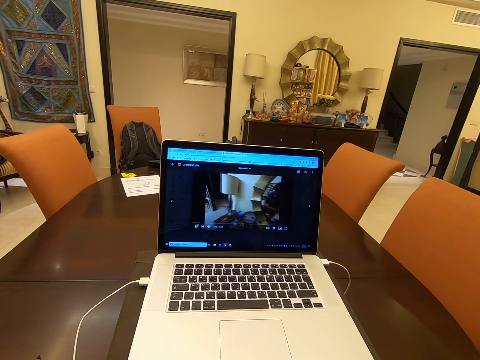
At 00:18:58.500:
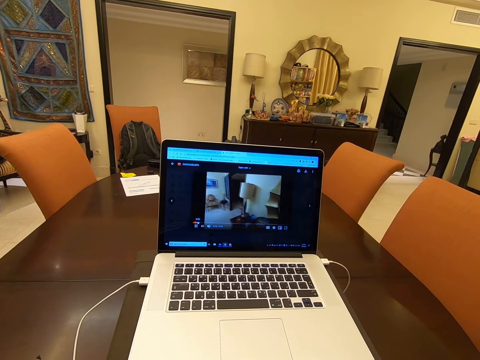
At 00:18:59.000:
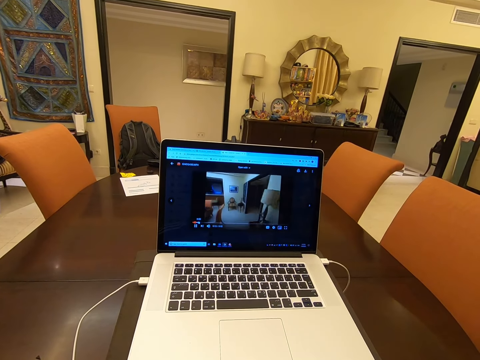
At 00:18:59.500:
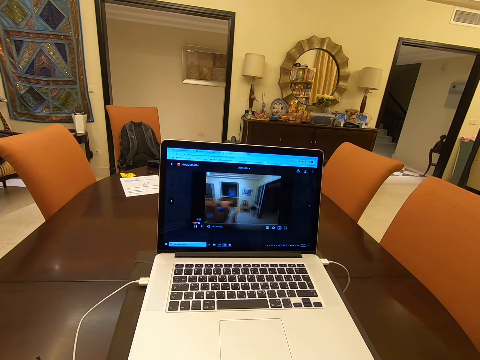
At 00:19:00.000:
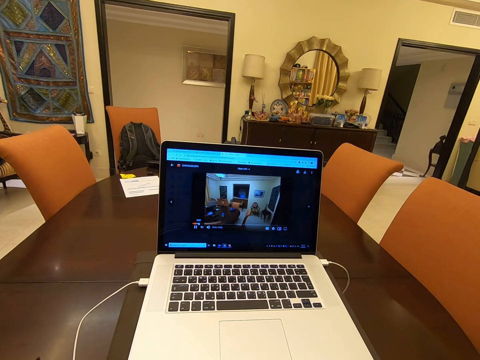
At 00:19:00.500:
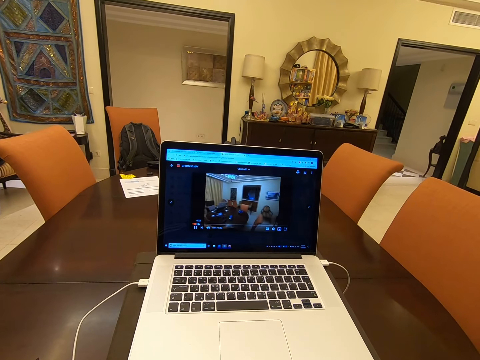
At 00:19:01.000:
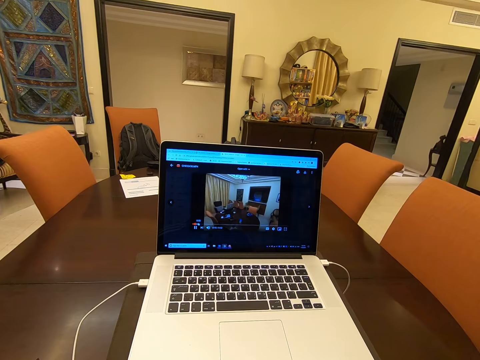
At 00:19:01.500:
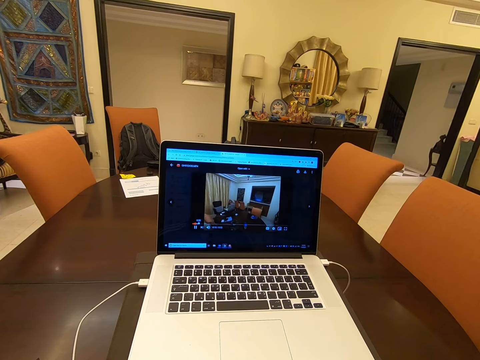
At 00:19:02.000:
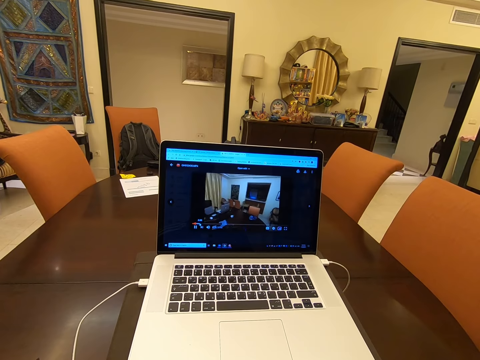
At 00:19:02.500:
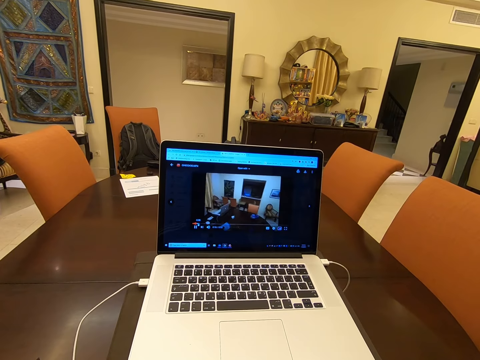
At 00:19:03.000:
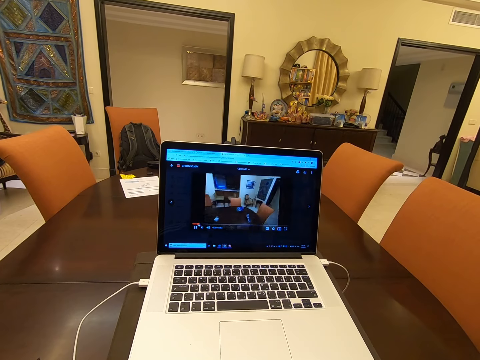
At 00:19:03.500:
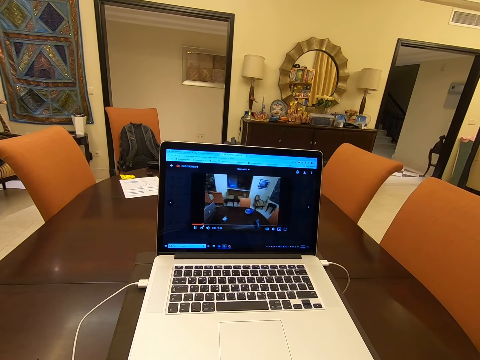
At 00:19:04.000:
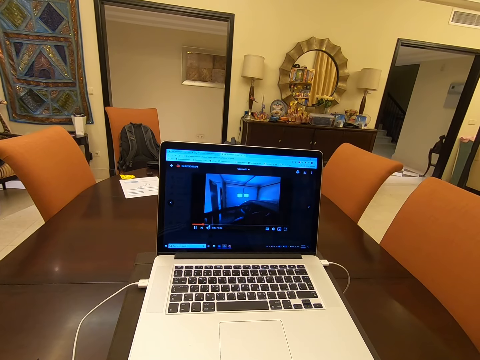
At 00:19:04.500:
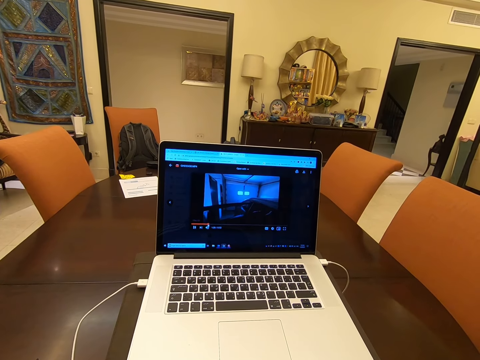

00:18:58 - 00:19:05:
The camera wearer watches a video on the laptop.

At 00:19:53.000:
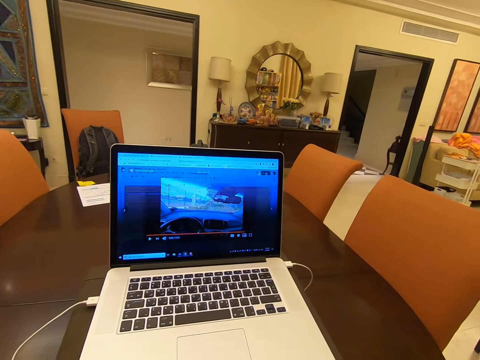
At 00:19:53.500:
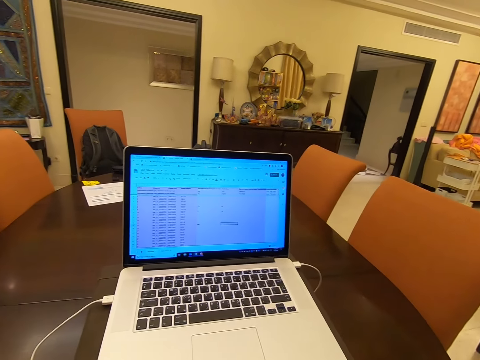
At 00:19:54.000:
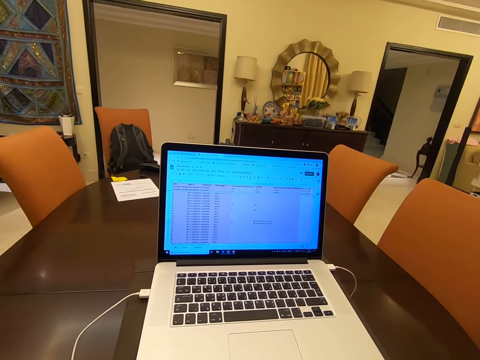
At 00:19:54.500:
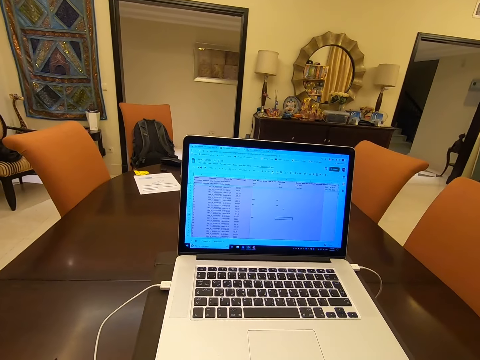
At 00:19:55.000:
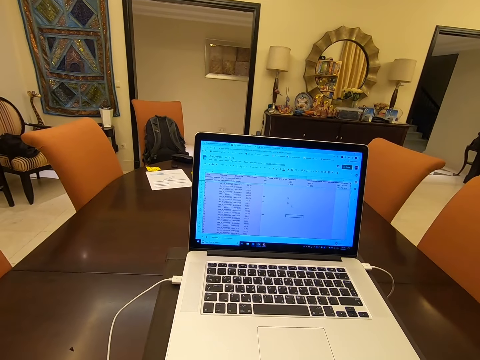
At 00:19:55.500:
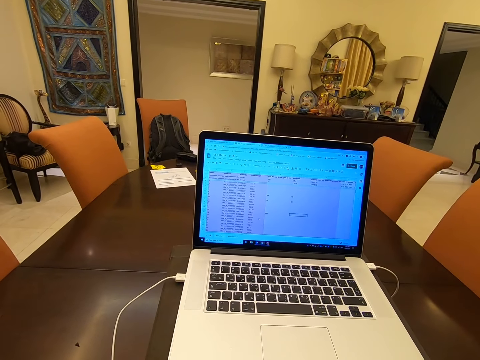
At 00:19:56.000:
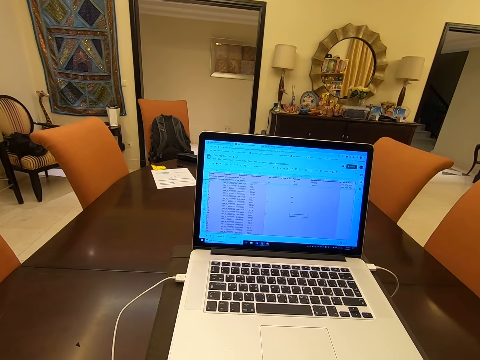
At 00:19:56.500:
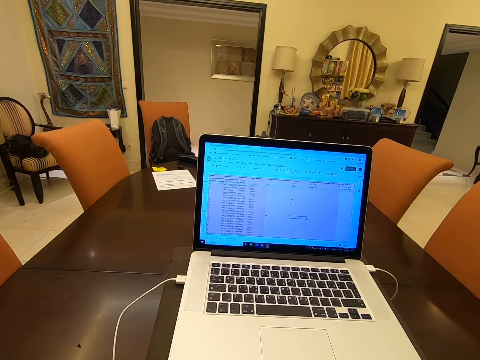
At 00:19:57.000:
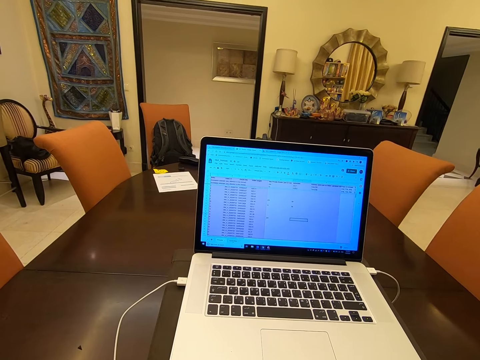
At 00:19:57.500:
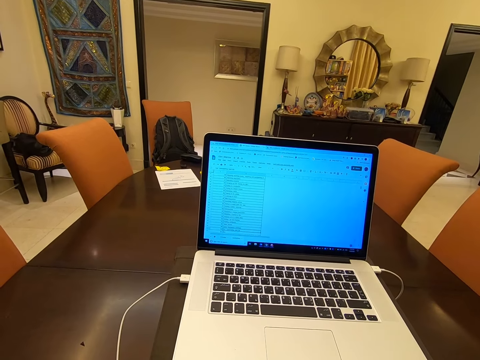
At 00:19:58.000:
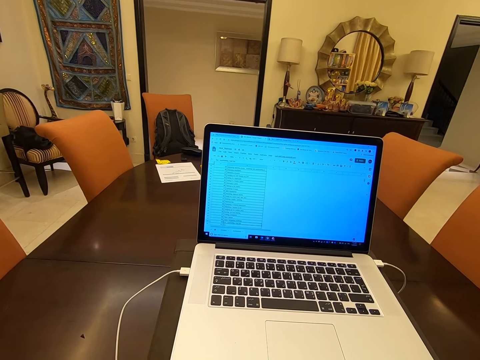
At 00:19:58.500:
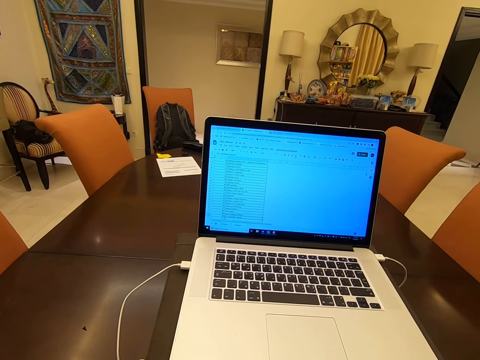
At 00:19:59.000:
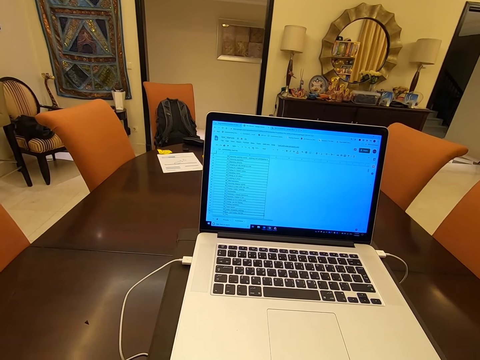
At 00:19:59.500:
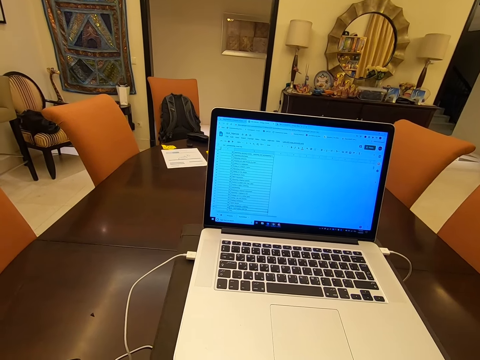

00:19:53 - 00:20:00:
The camera wearer operates the laptop.

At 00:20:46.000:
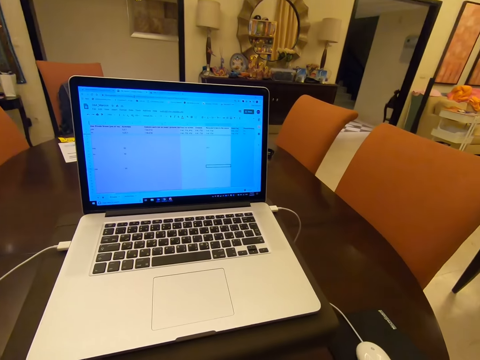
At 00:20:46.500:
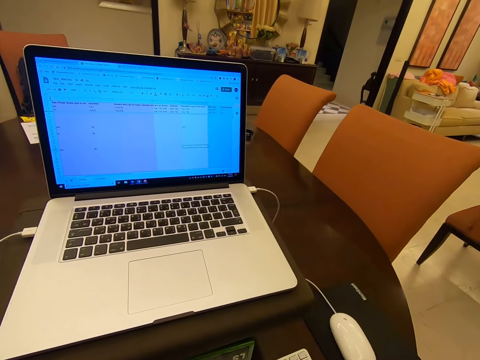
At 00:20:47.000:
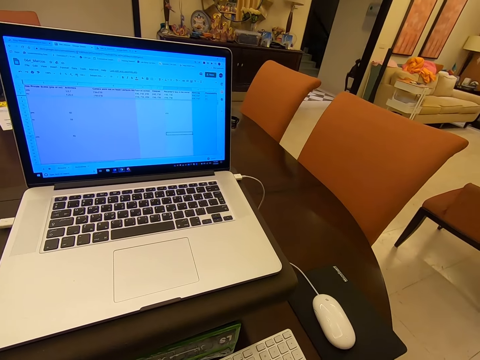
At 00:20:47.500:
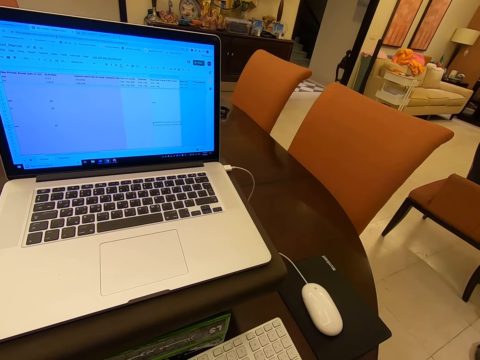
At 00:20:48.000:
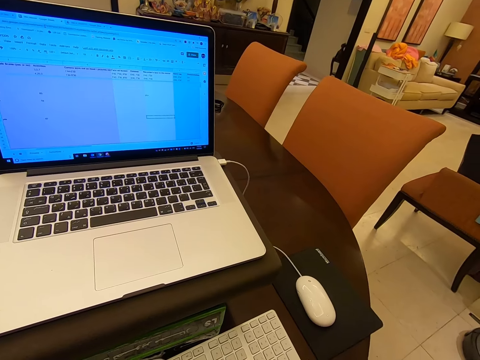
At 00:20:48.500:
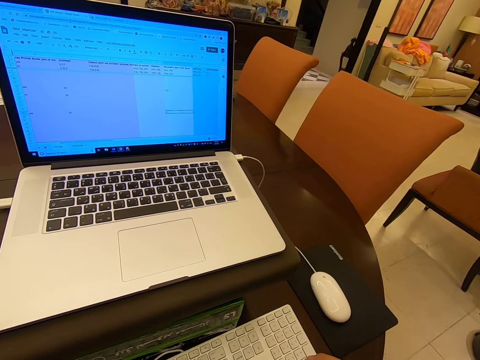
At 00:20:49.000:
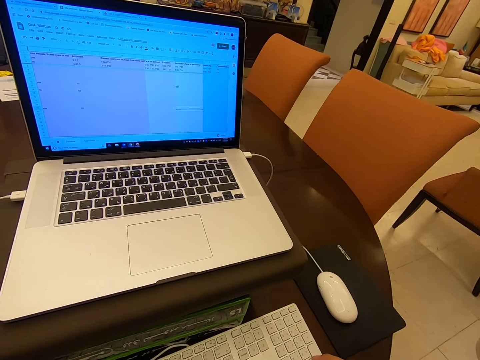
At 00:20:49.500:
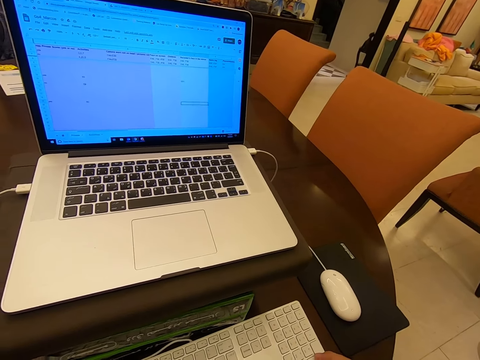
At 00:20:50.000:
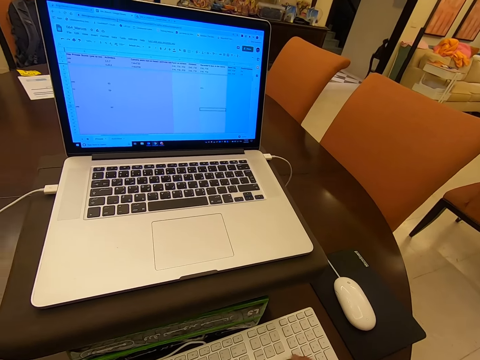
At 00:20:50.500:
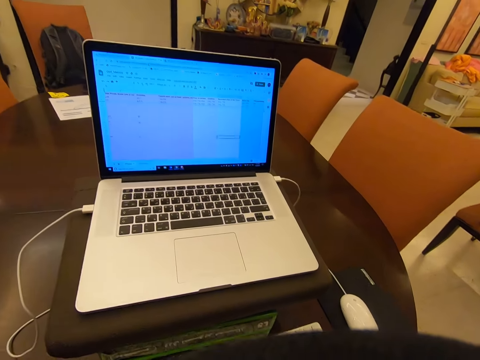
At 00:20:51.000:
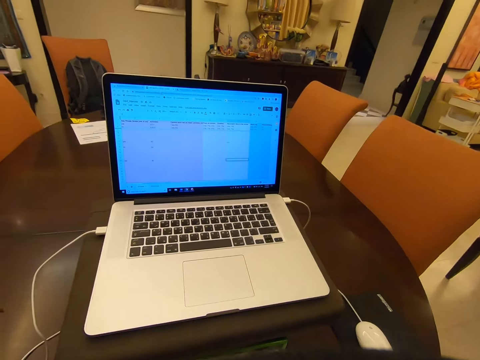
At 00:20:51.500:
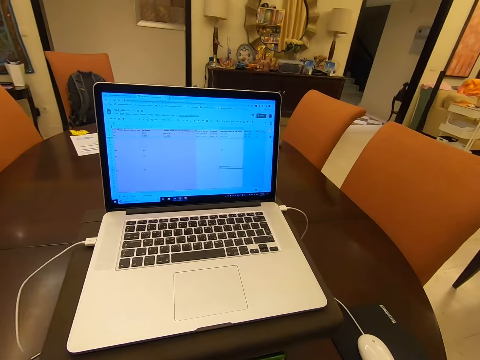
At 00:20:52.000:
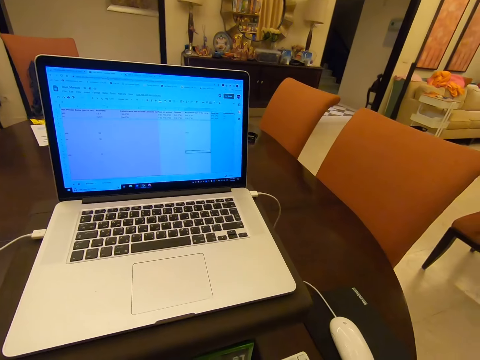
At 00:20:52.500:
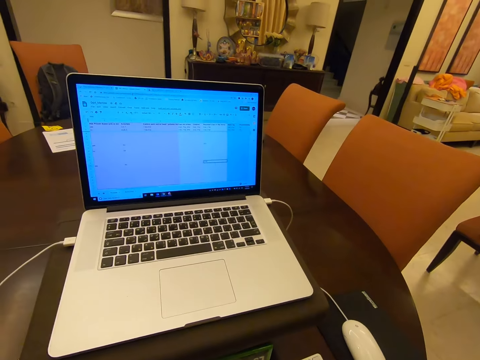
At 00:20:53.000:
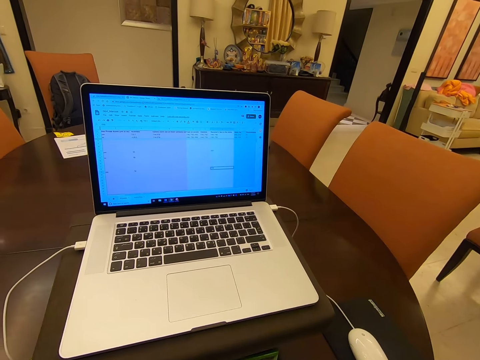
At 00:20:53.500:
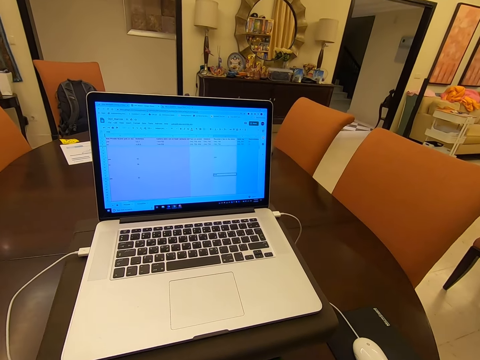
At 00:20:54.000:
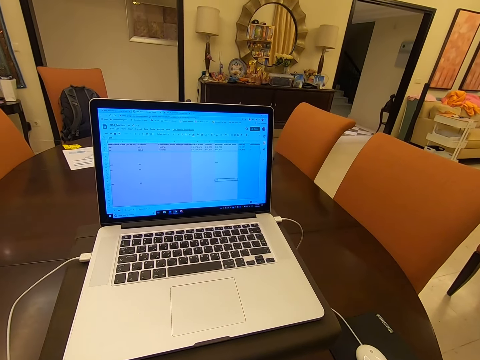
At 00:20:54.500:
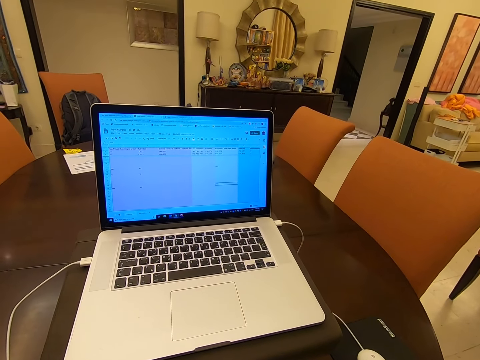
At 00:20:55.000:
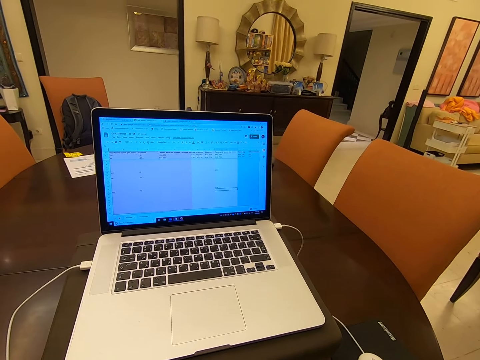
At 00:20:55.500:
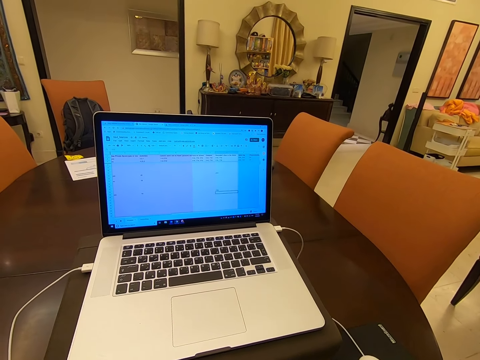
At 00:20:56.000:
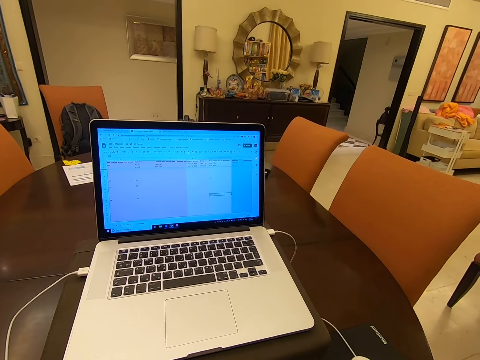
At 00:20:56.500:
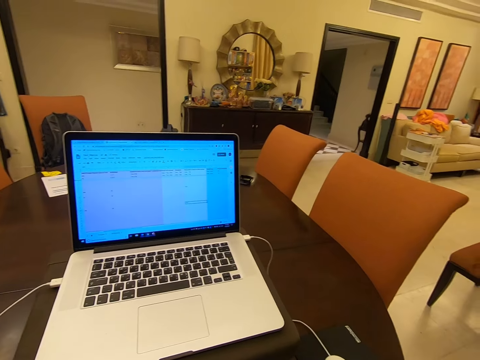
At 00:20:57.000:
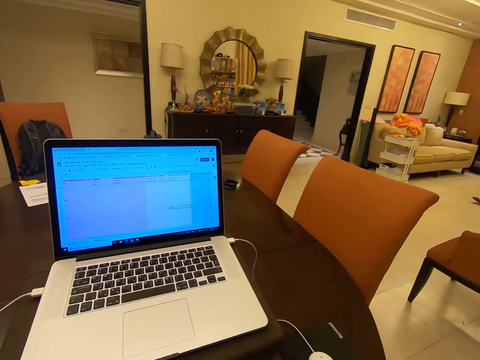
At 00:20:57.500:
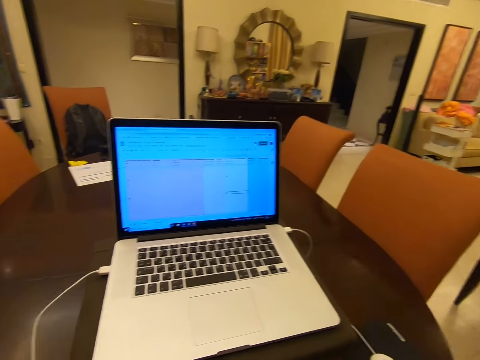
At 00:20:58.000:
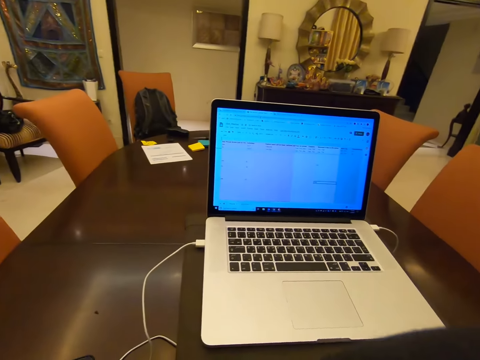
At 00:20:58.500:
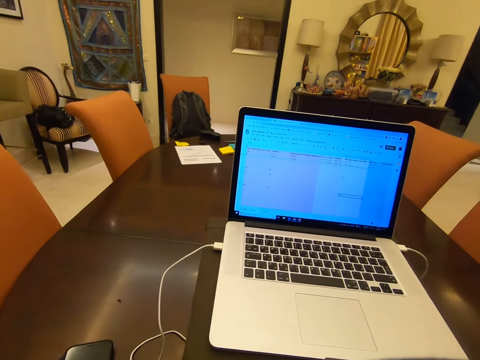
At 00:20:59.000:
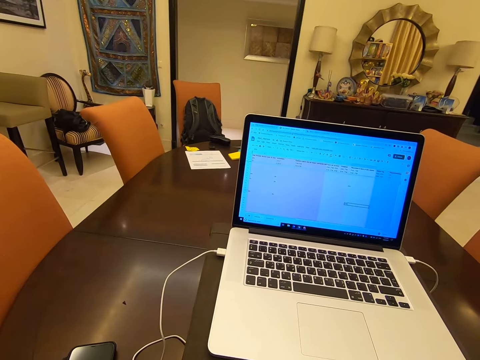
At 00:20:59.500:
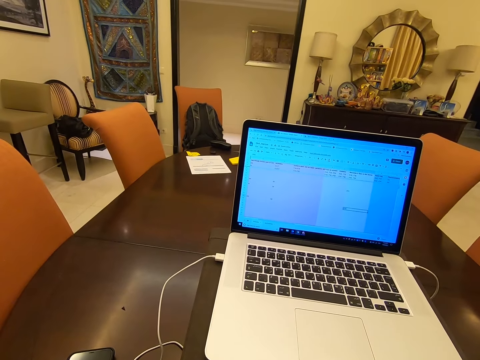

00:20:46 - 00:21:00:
The camera wearer stares at the floor. They operate the laptop.
